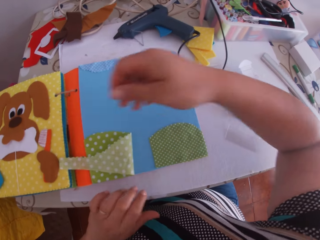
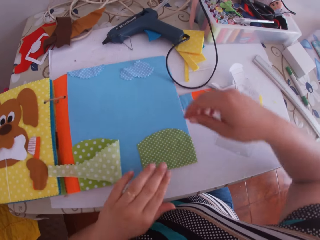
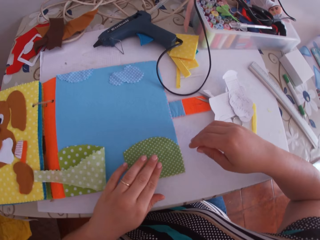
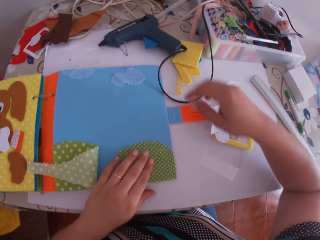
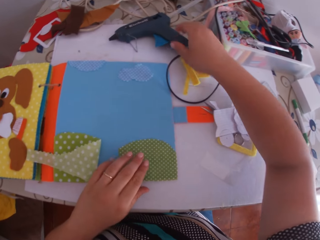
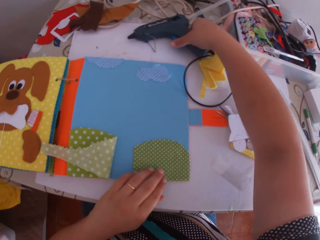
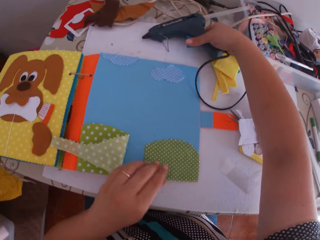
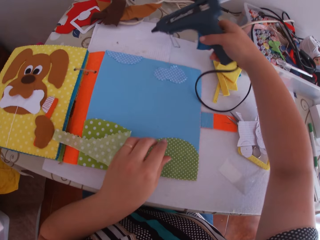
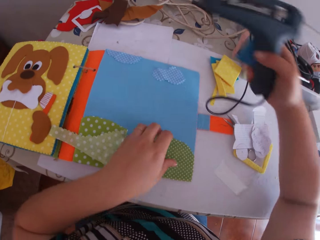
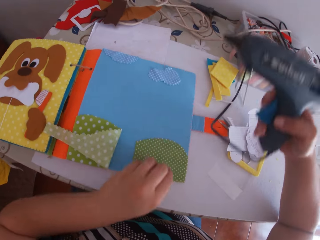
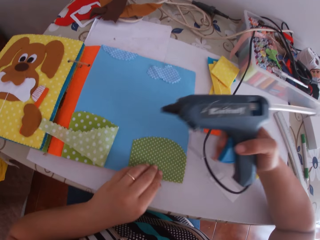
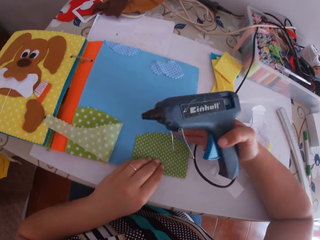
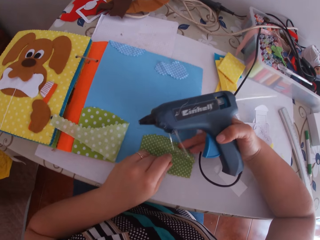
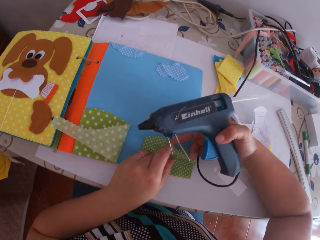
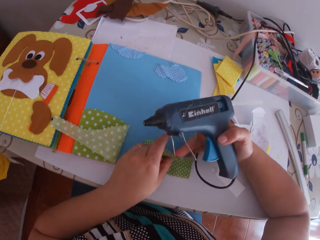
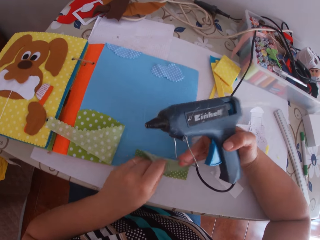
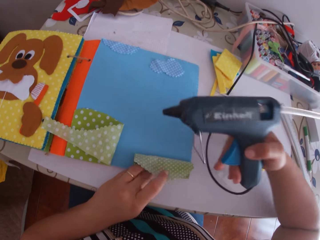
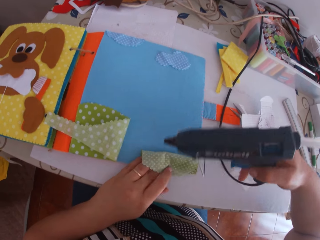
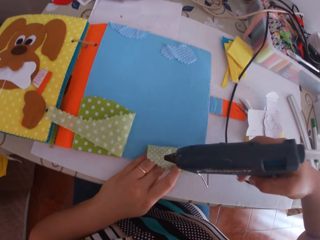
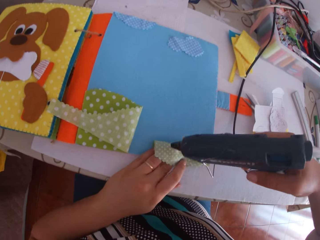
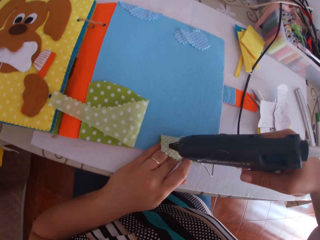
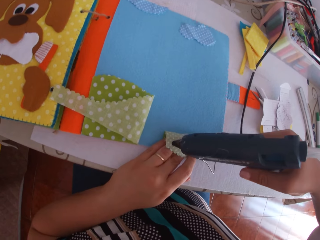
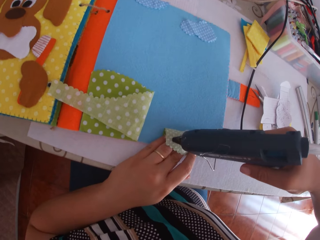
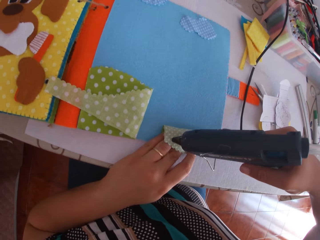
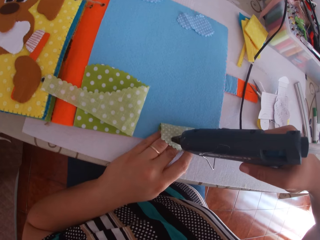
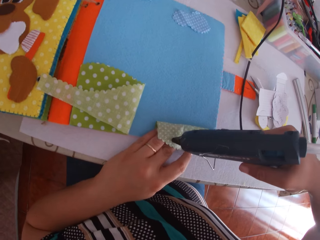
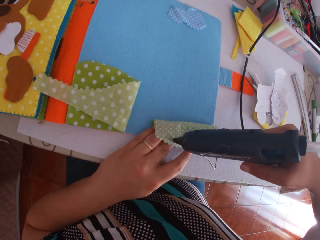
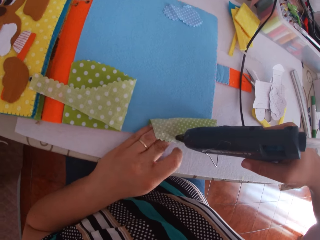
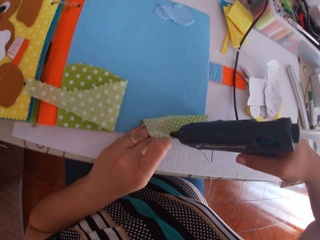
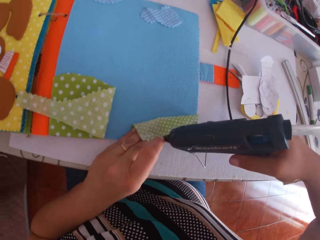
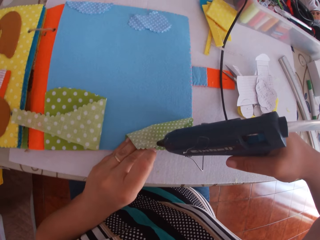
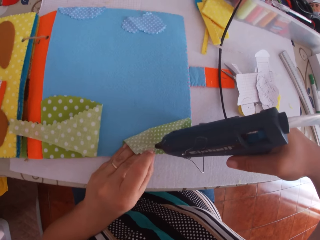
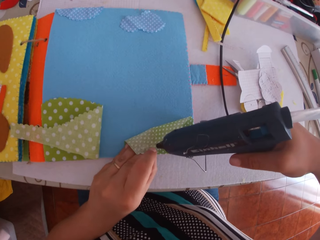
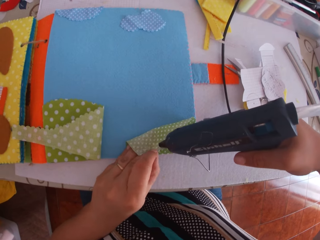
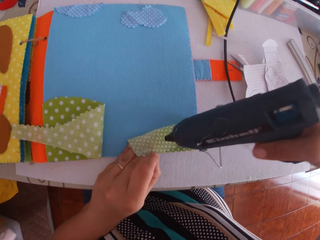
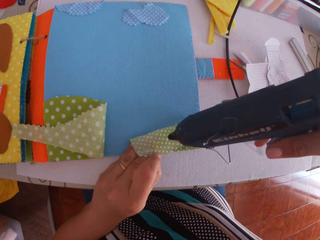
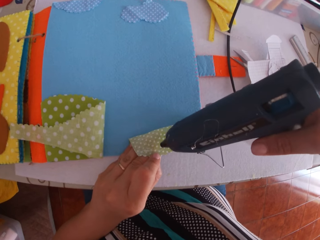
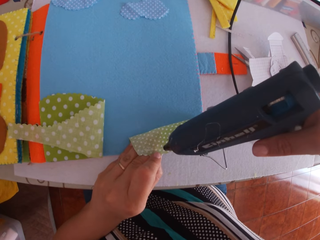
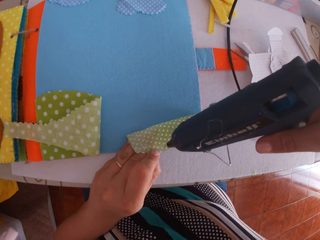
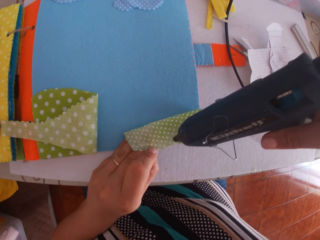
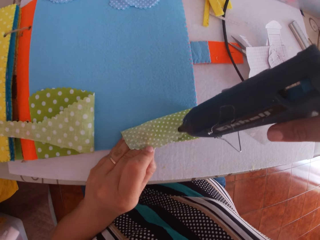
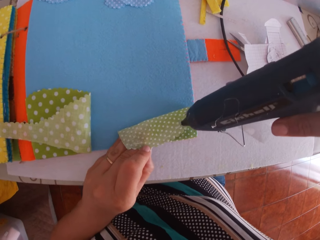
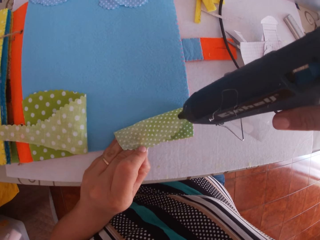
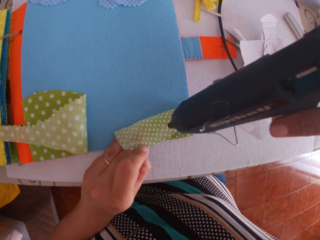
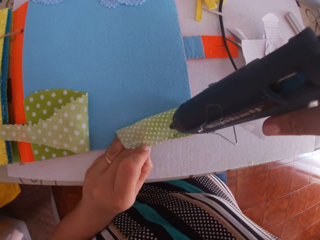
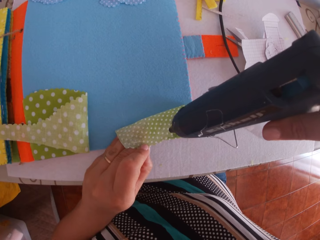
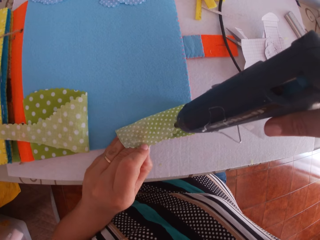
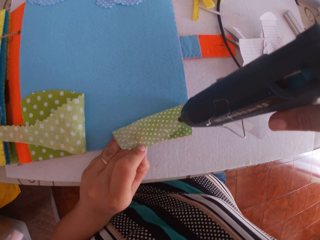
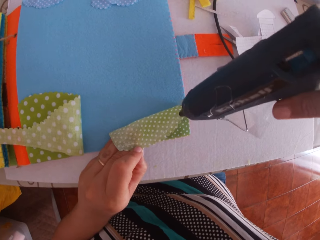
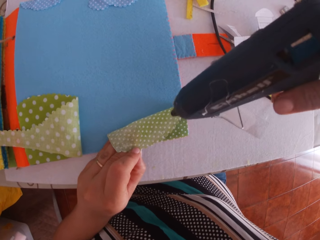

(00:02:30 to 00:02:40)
The camera wearer swings her hand. She picks up the hot glue gun on the table with her right hand. She swings her hand. She opens the felt material, or green translucent paper, that is on the craft book. She swings her hand. She applies glue on the green translucent paper with the glue gun in her right hand.

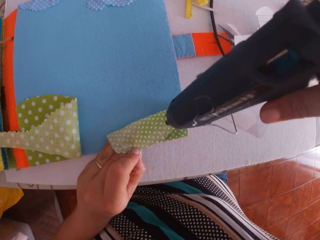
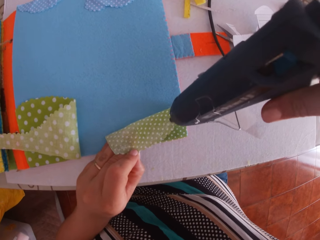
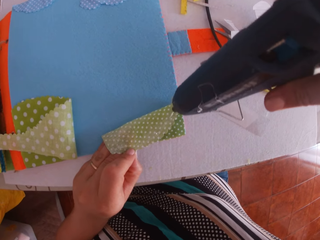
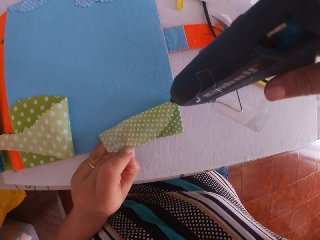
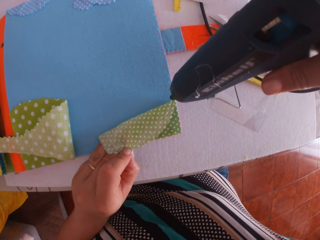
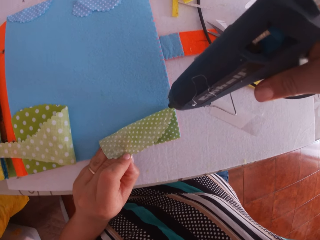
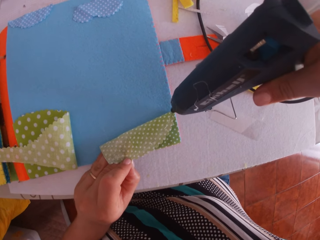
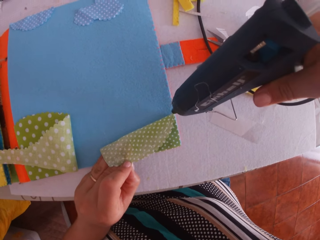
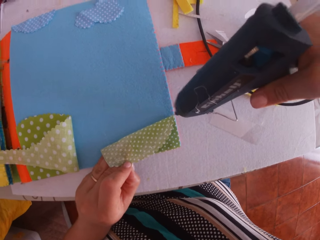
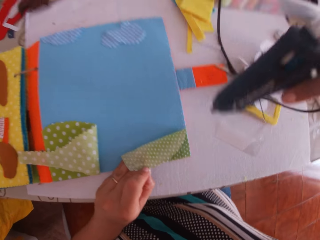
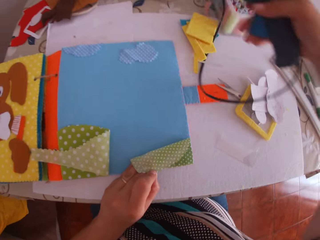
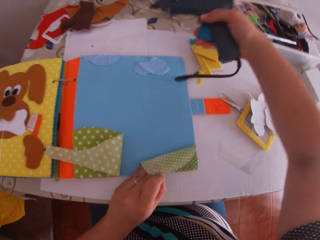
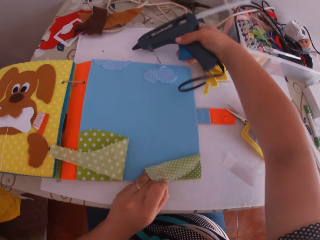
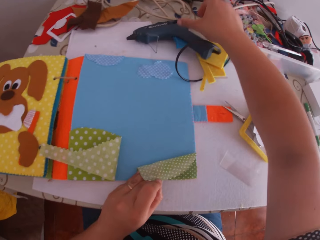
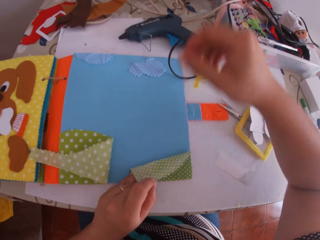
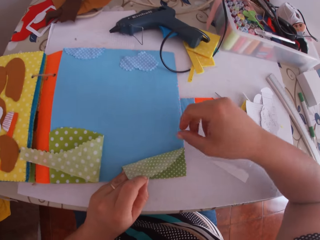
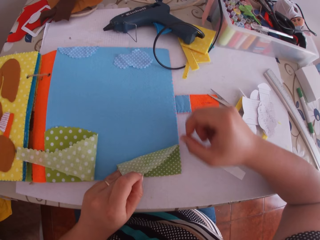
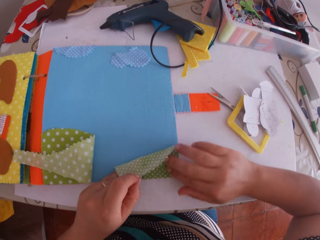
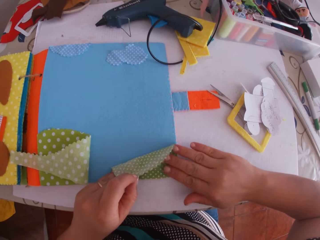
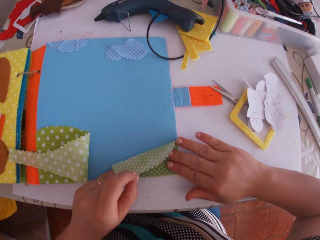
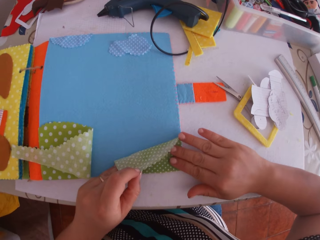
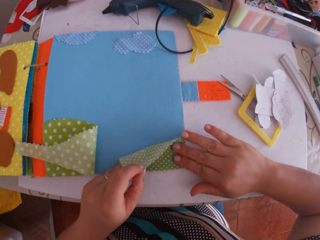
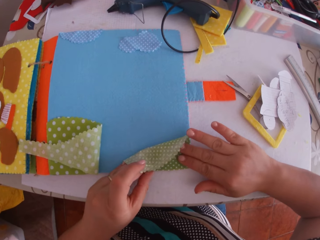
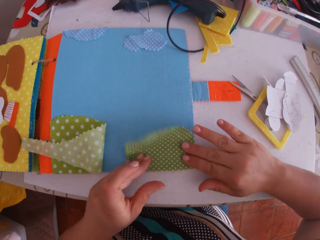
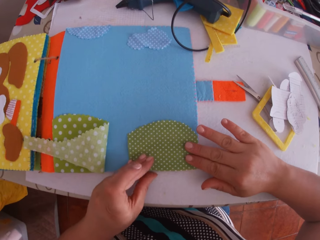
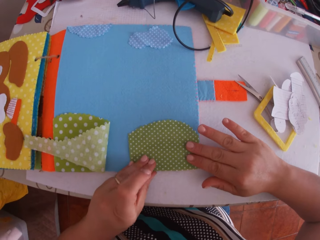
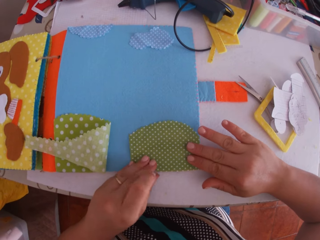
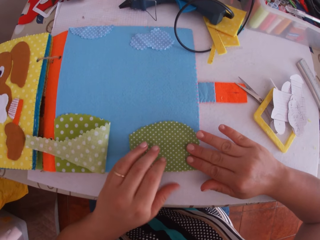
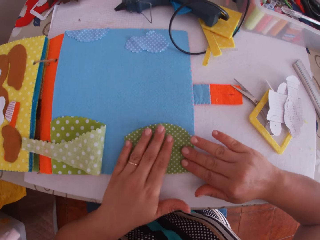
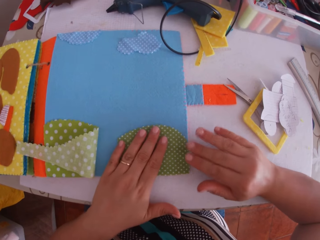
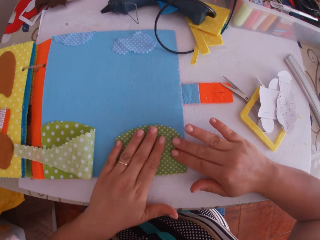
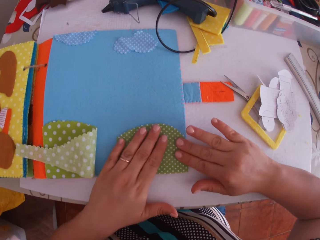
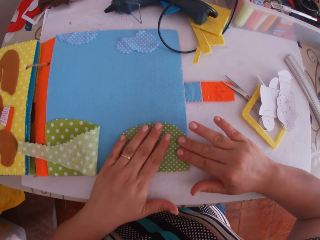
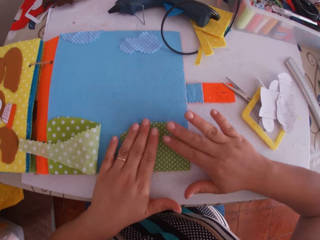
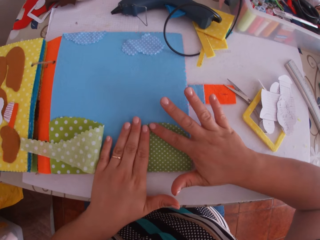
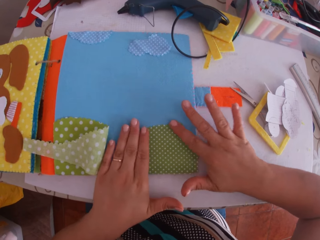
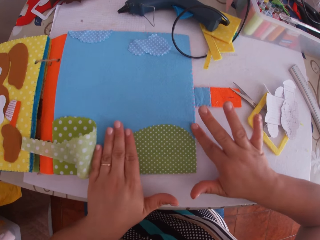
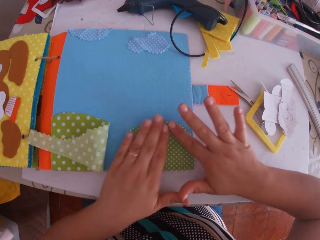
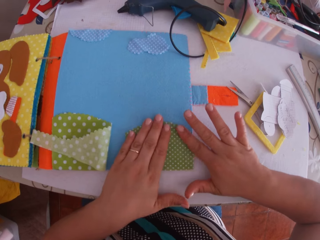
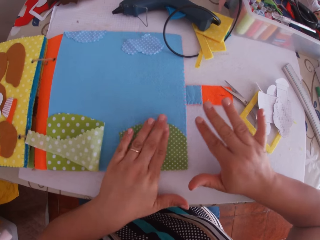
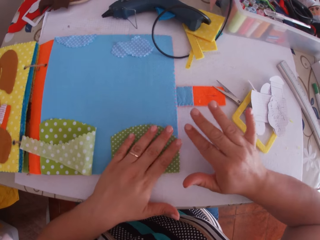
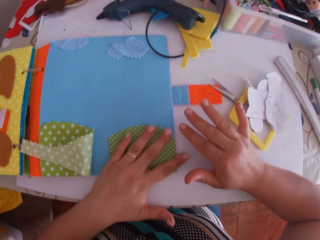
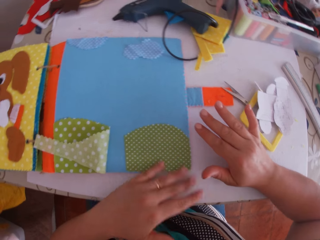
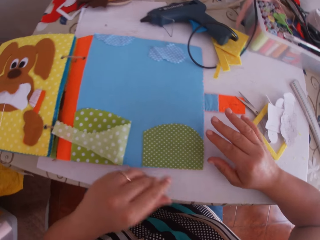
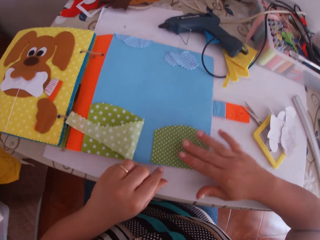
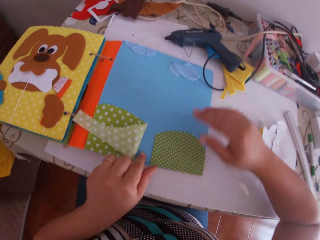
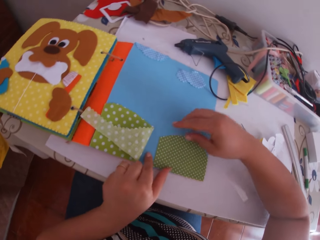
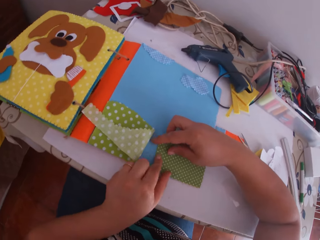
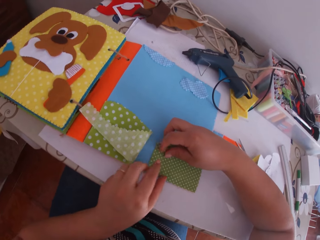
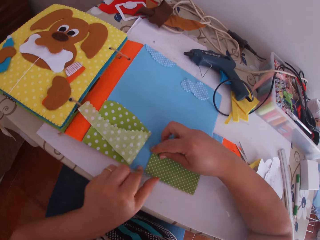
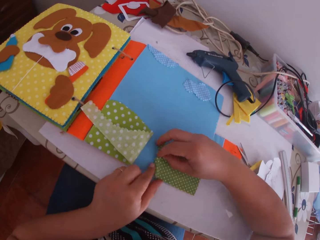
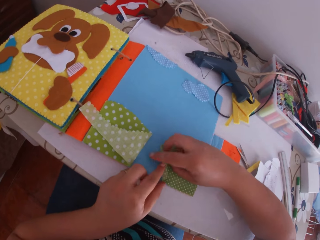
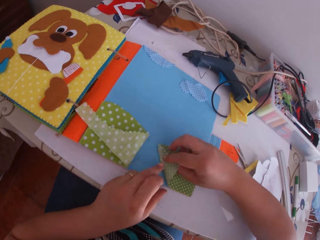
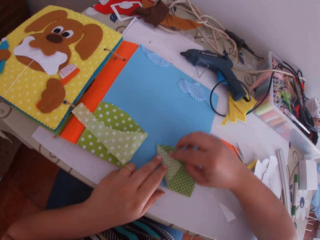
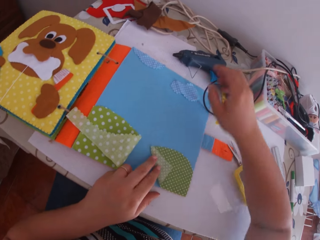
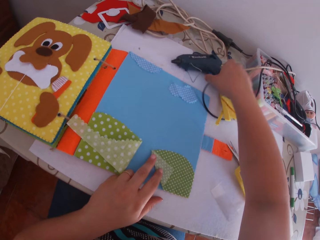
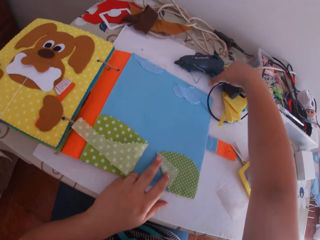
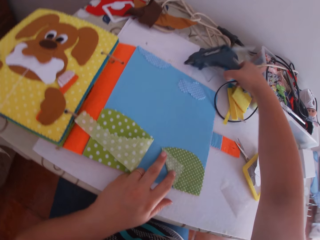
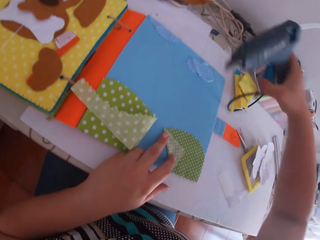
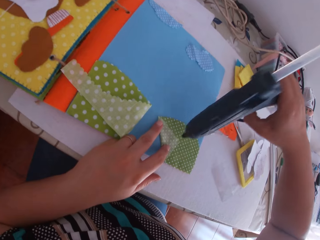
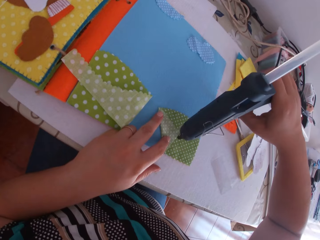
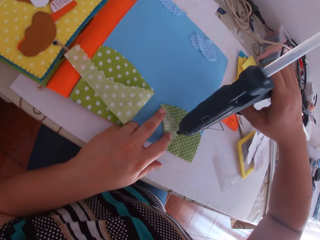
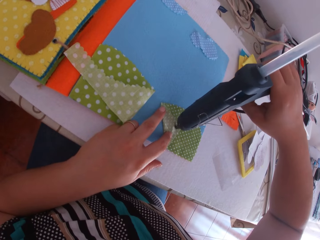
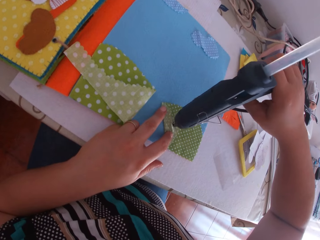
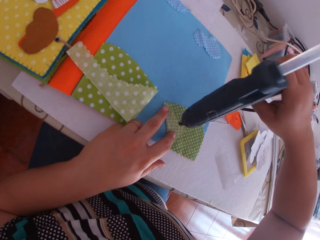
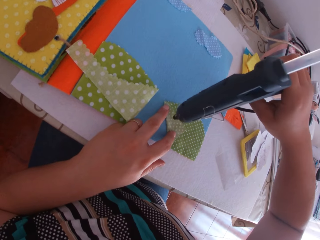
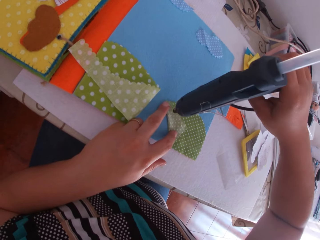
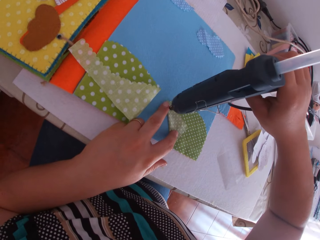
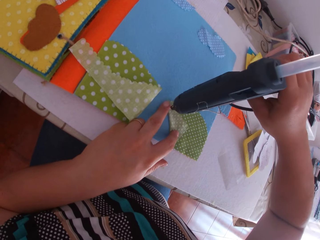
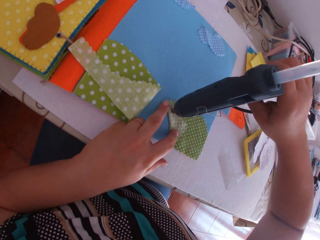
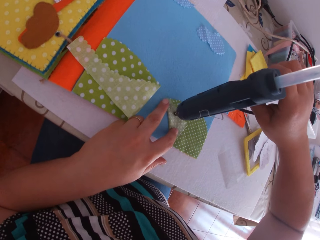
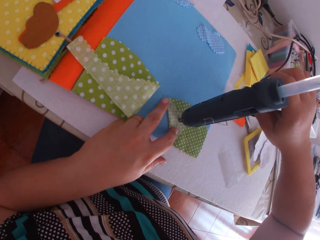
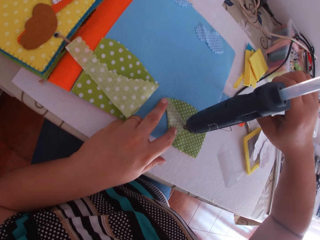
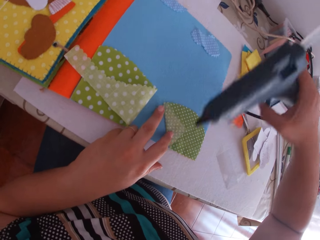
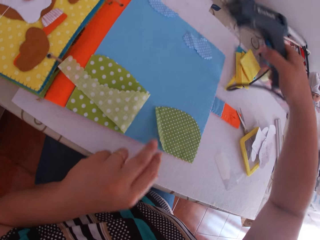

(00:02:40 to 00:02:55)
The camera wearer swings her hand. She drops the glue gun on the table with her right hand. She swings her hand. She presses the green translucent paper, or felt material, with both hands. She sticks the felt material. She swings her hand. She sticks the felt material. She opens the felt material that is on the craft book. She swings her hand. She picks up the glue gun from the desk with her right hand. She applies glue on the translucent paper with the glue gun in her right hand.
